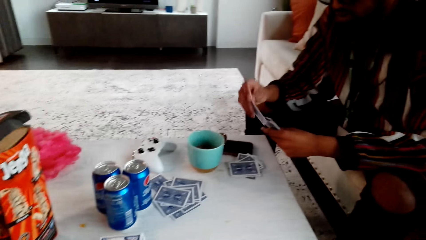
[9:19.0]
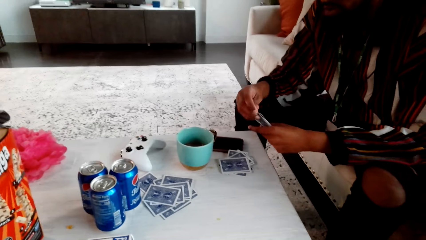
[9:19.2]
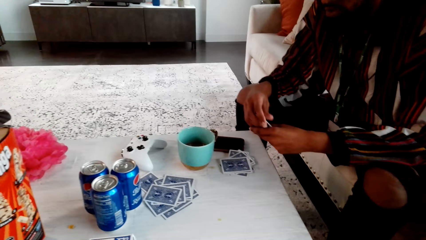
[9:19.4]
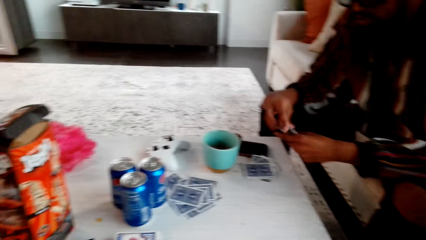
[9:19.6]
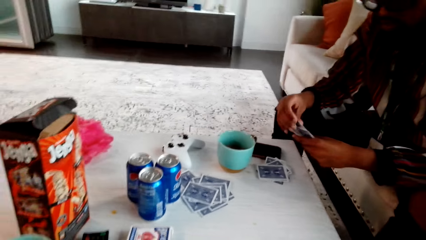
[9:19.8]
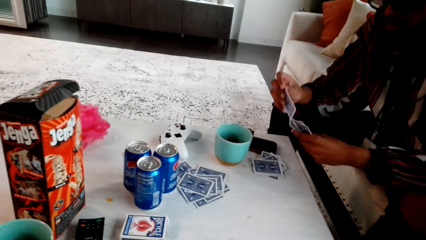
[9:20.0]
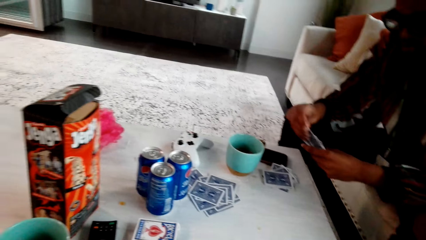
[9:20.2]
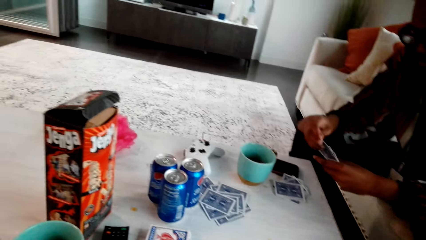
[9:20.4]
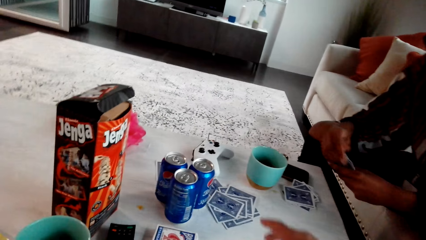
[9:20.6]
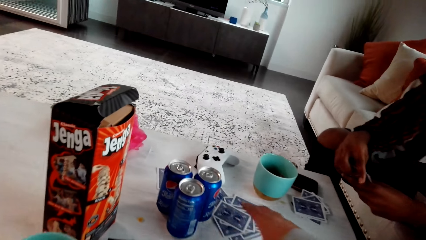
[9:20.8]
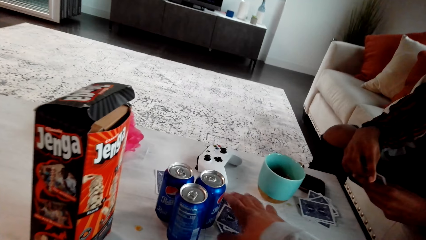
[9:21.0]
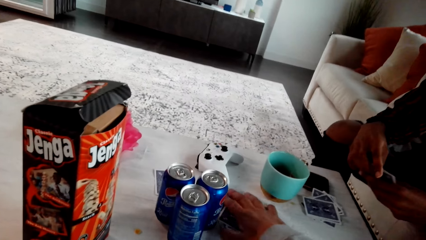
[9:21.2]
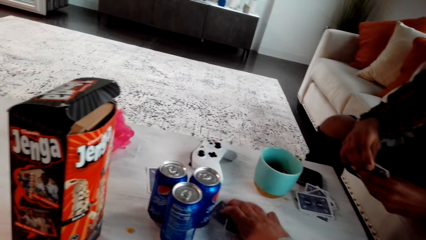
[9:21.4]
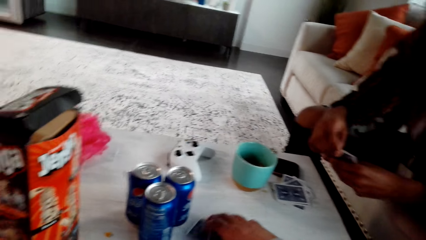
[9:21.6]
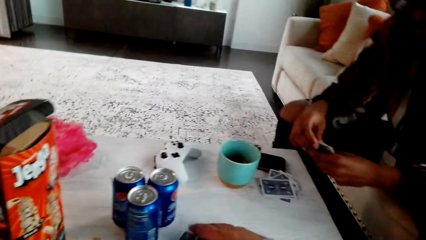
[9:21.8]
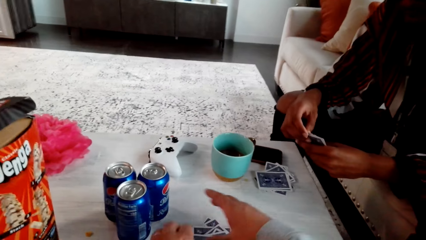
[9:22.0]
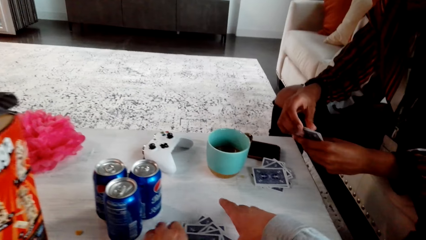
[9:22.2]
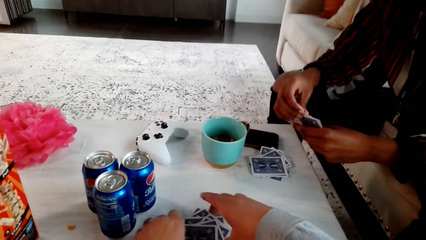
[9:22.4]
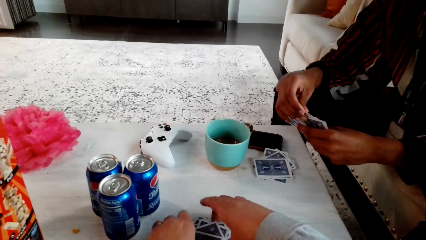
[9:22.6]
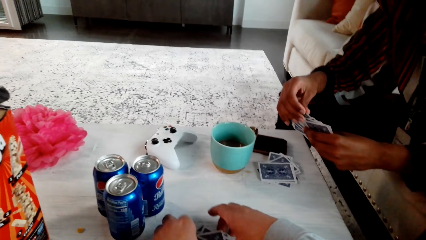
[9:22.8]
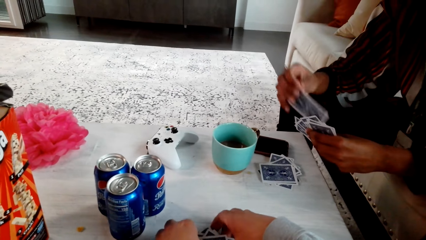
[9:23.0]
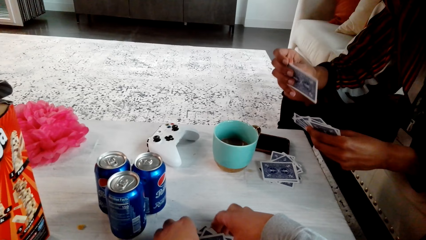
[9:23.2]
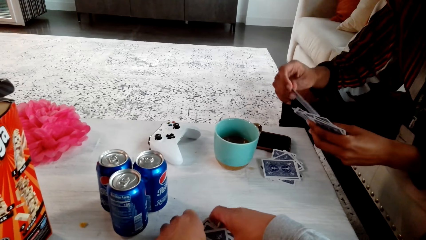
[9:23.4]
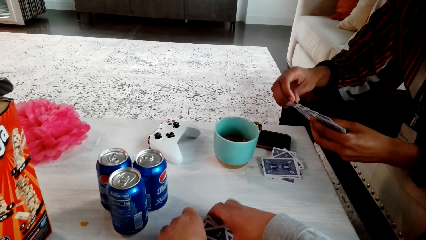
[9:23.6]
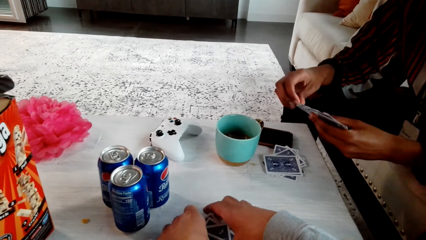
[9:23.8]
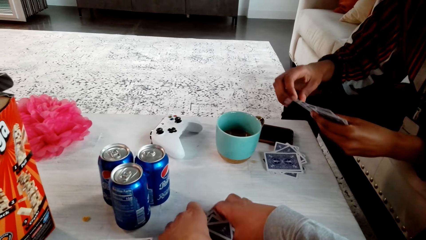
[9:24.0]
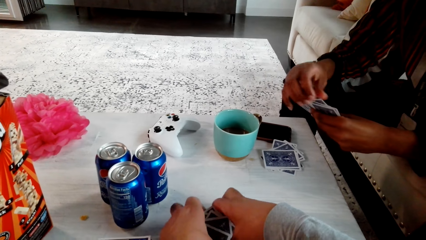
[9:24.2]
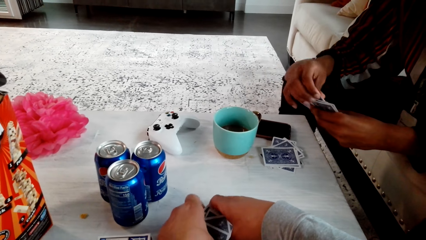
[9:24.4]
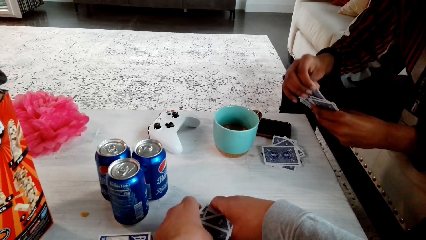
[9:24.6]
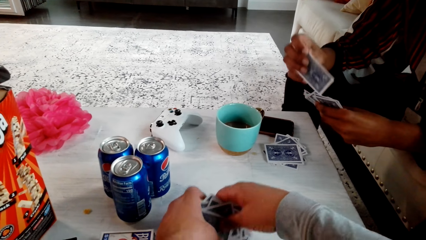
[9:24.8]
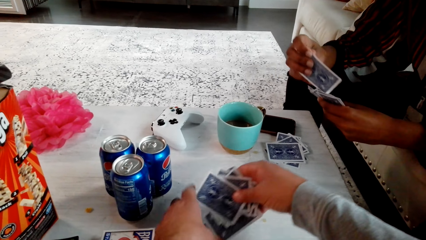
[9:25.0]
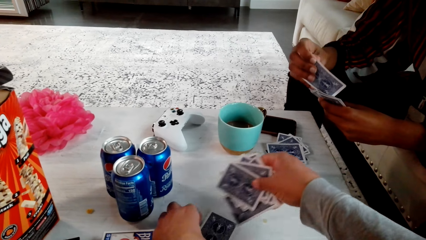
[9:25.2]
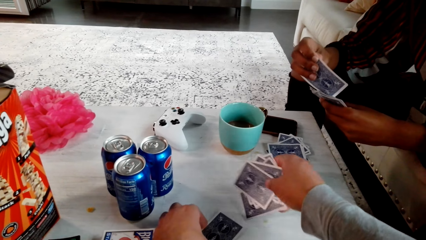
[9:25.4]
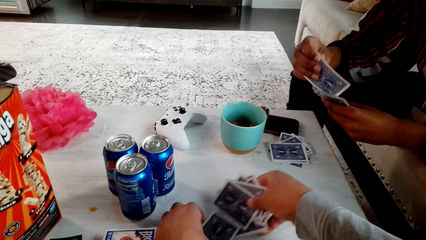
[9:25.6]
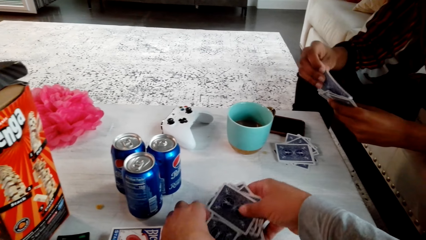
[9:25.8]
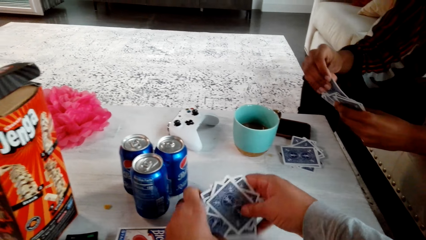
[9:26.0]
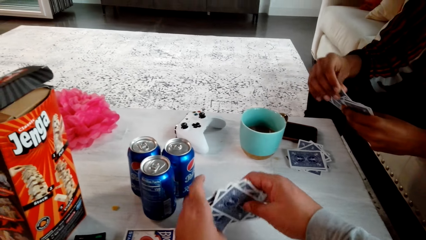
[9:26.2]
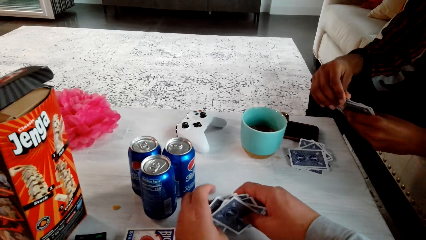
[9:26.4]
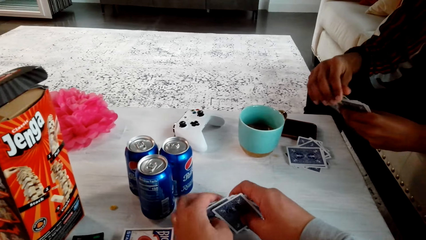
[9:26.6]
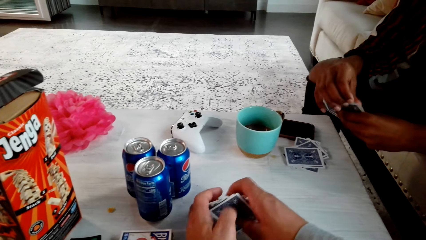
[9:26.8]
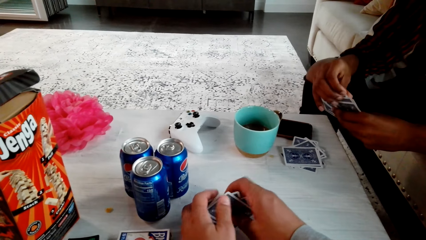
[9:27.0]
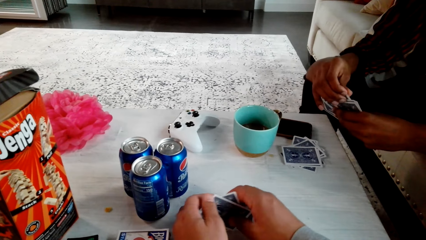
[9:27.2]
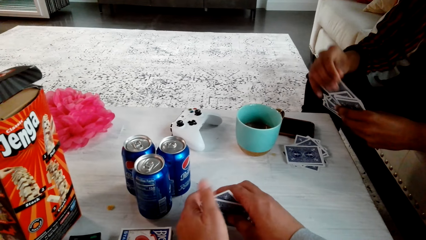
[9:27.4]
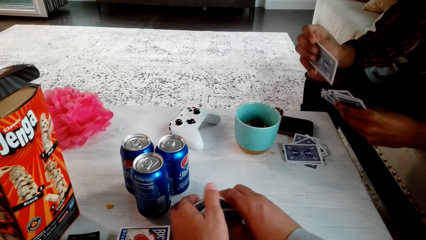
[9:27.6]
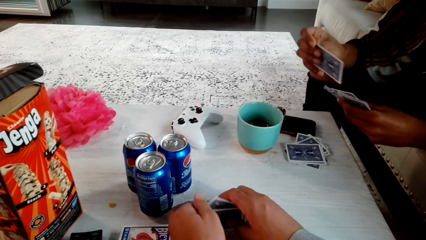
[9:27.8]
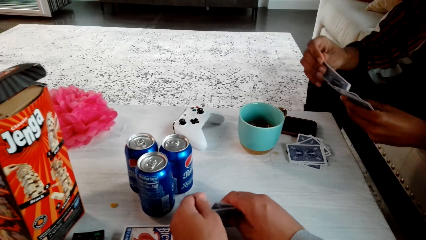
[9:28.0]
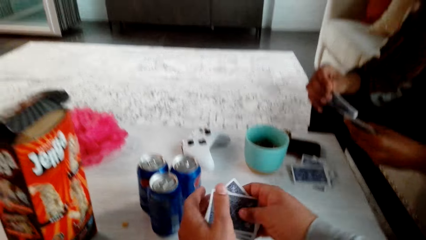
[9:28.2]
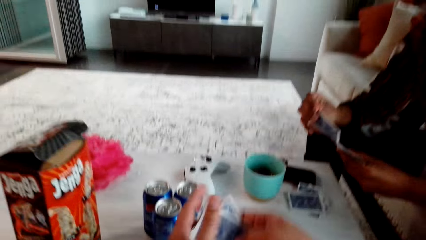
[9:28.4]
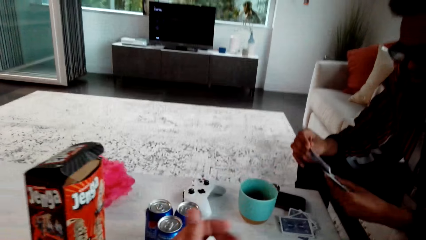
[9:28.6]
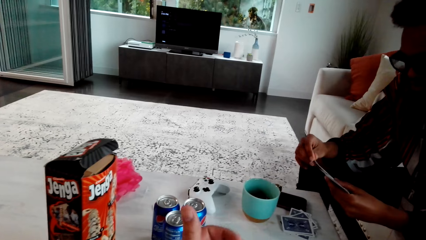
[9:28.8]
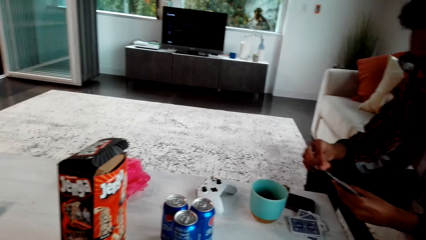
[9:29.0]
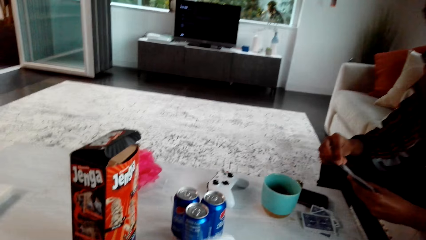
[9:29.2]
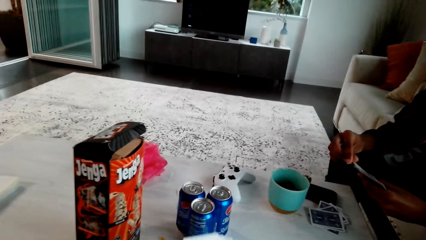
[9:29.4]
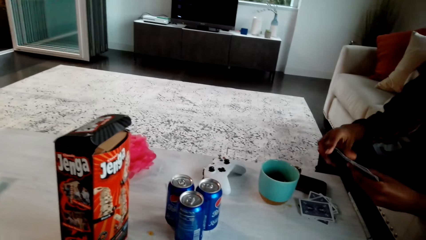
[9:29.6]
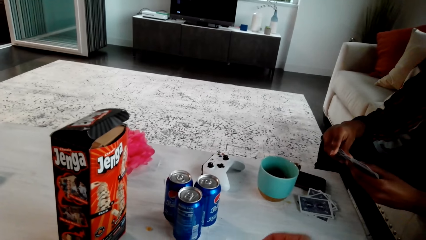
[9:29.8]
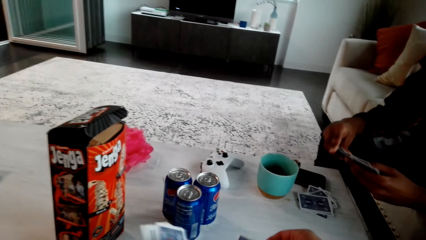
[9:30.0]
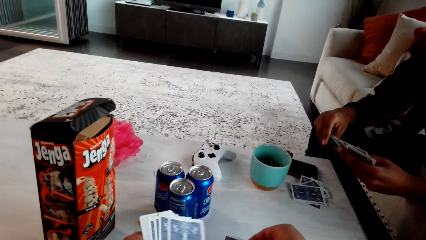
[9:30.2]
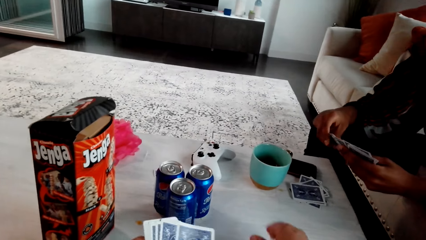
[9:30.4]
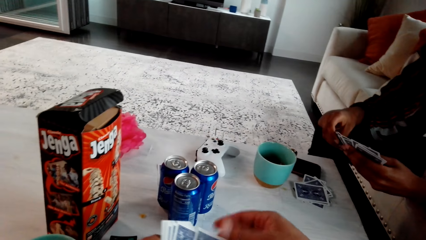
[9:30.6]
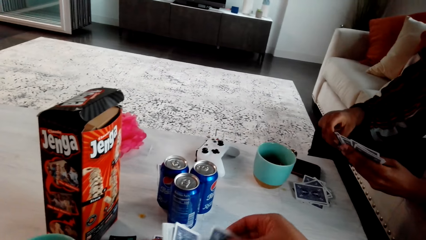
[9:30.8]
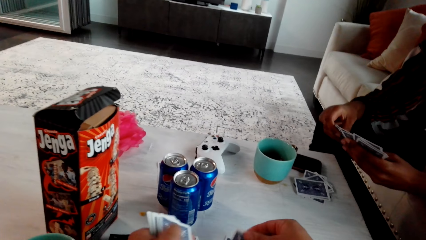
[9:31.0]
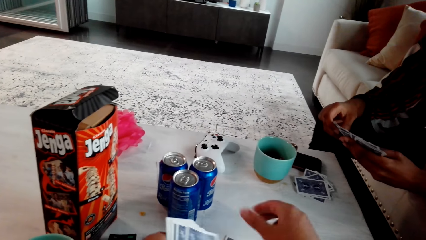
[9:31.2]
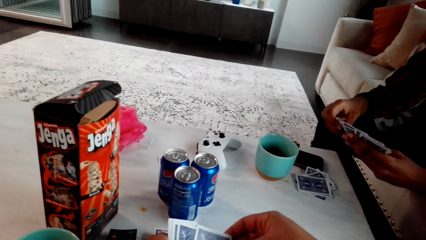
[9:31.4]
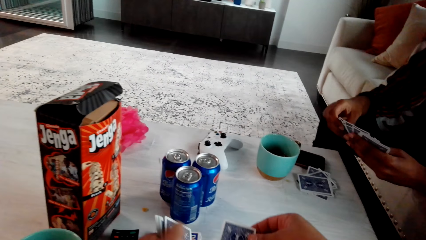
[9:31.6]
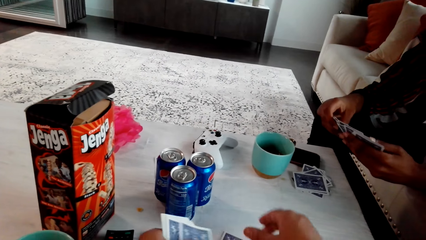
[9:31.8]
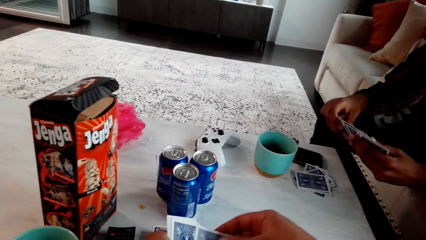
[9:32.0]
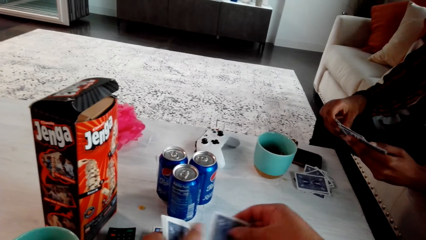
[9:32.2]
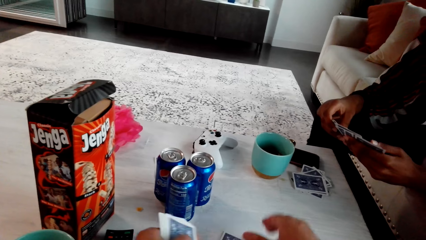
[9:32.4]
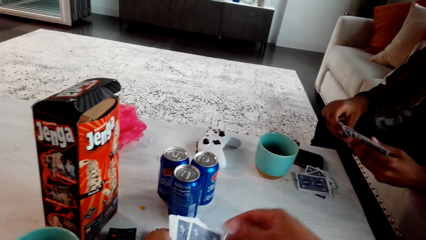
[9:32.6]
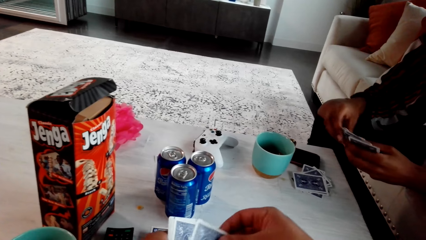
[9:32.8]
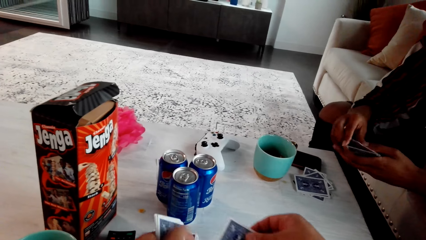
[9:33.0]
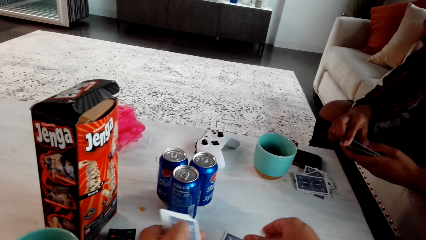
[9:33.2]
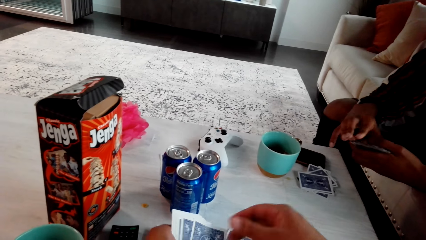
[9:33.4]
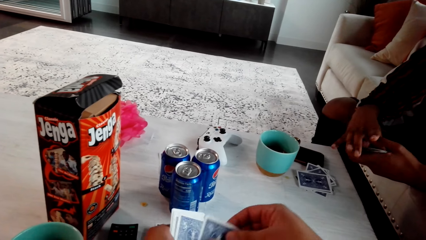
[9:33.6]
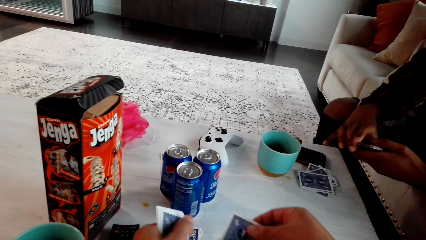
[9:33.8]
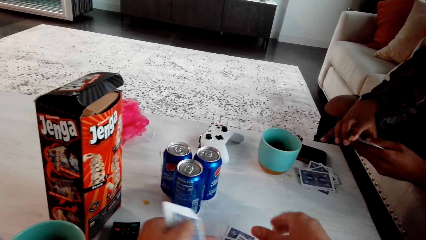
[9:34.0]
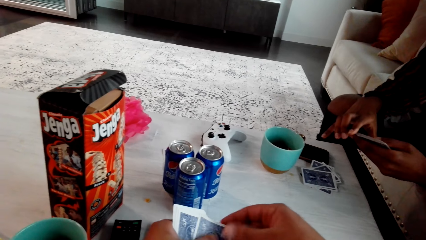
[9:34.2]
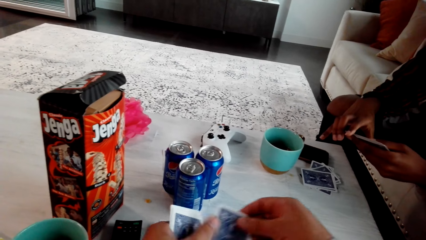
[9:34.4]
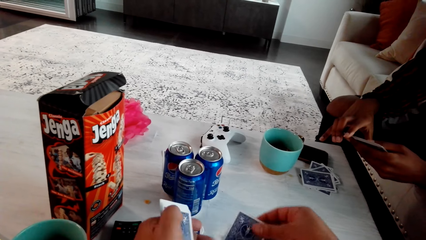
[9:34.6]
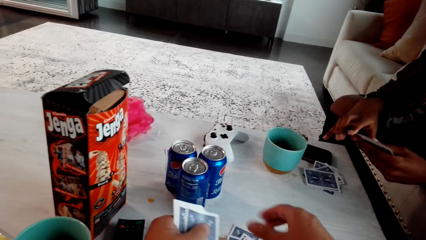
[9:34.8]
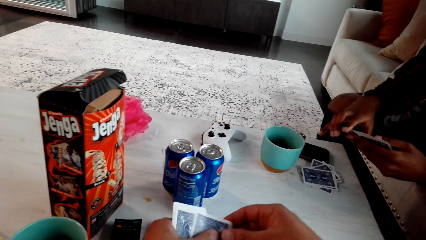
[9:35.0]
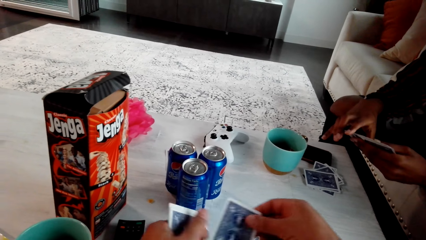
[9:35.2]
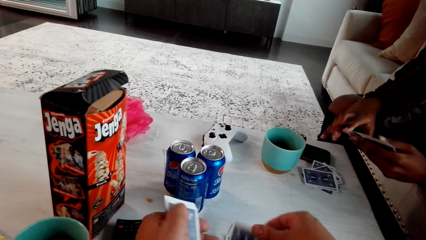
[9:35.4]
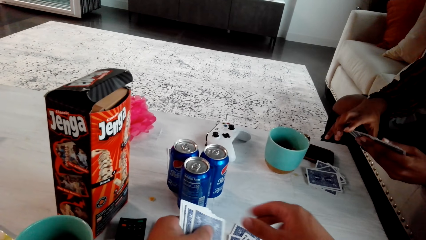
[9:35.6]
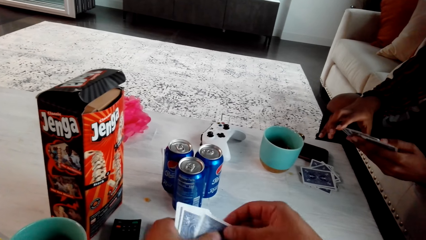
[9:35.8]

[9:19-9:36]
The camera wearer picks up a drink. They drag playing cards on the table, pick the playing cards on the table, and arrange the playing cards. They count the cards. They put a playing card on the table. They put another card on the table repeatedly.
